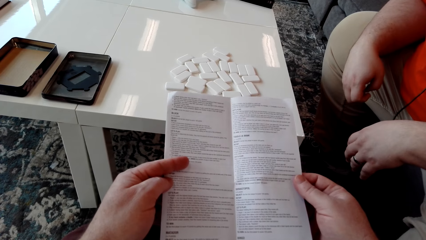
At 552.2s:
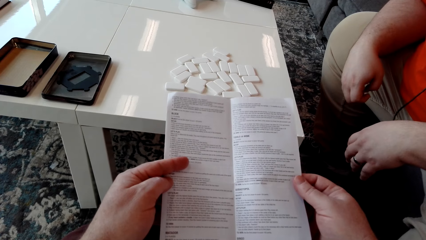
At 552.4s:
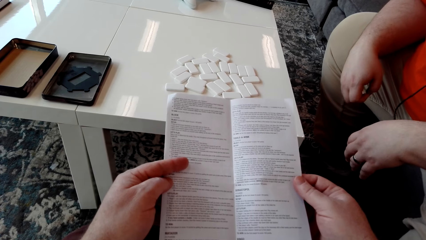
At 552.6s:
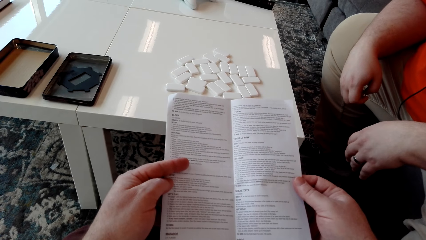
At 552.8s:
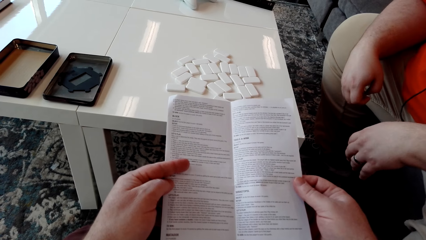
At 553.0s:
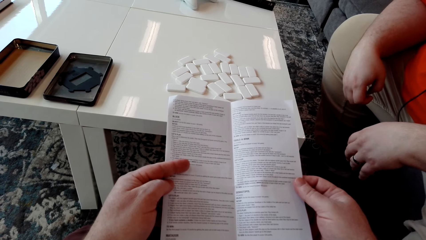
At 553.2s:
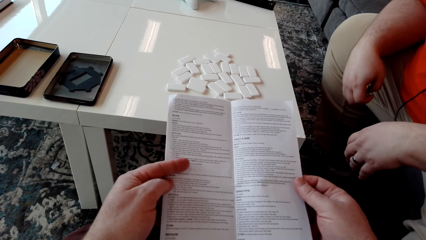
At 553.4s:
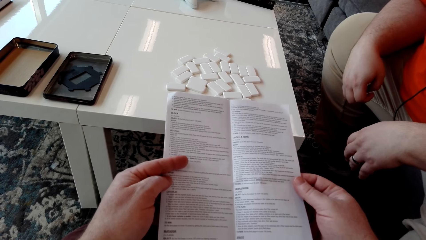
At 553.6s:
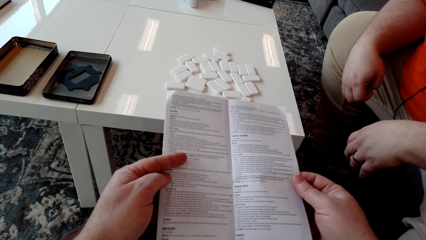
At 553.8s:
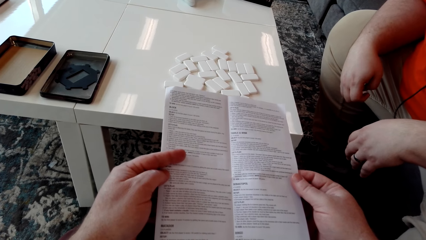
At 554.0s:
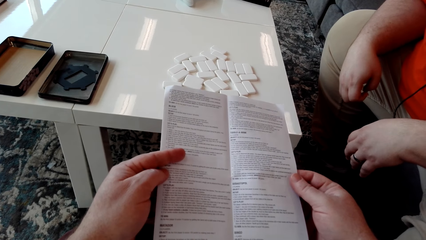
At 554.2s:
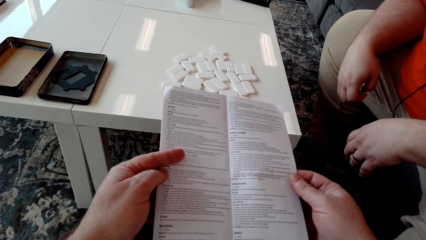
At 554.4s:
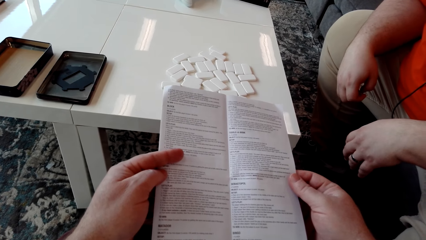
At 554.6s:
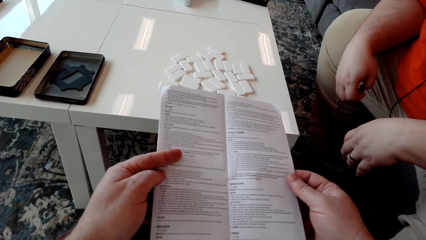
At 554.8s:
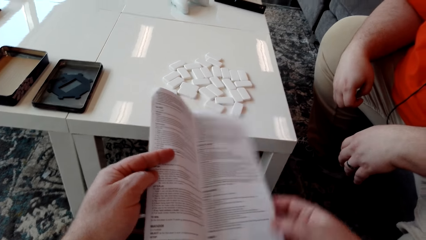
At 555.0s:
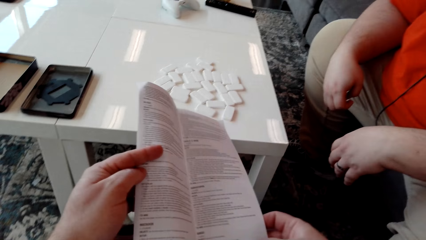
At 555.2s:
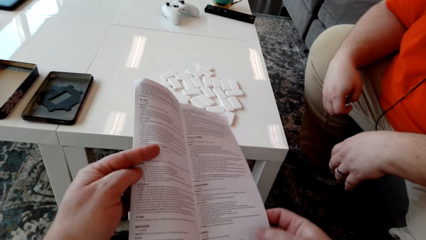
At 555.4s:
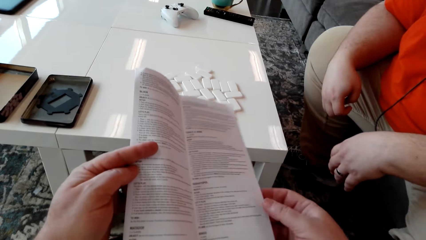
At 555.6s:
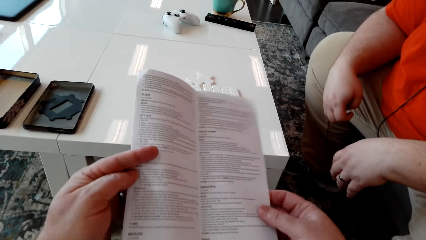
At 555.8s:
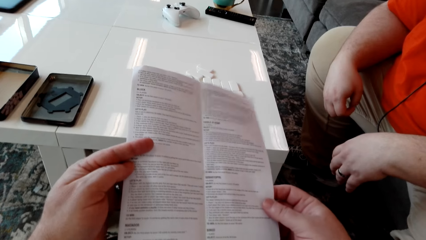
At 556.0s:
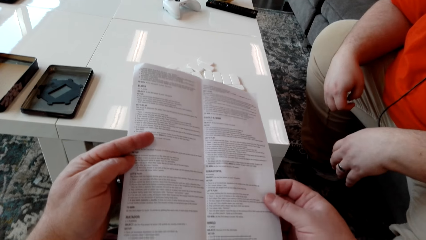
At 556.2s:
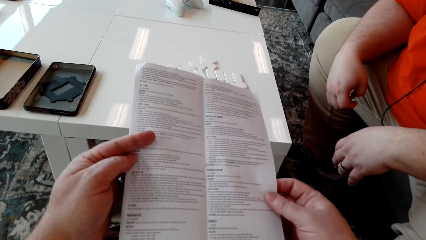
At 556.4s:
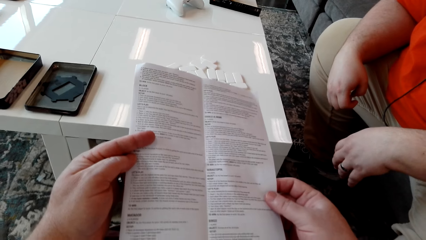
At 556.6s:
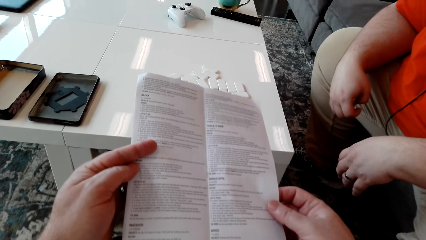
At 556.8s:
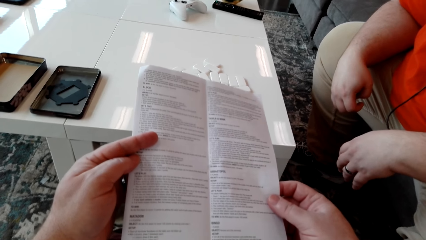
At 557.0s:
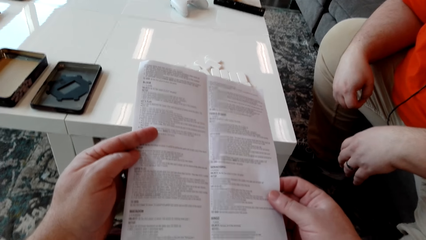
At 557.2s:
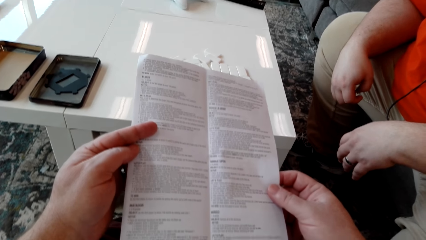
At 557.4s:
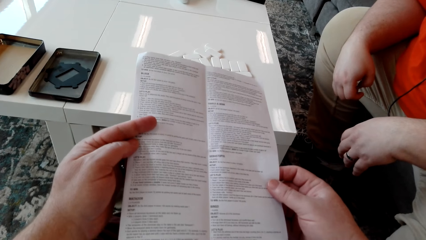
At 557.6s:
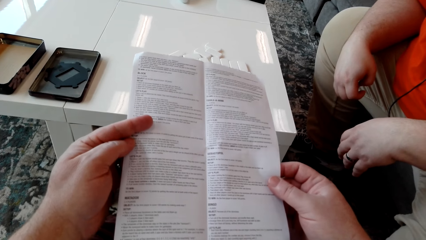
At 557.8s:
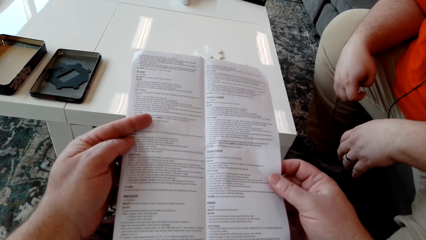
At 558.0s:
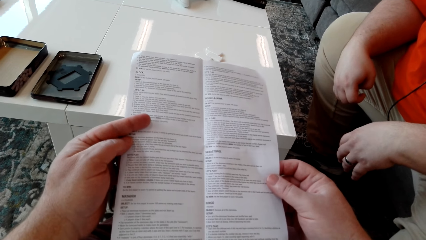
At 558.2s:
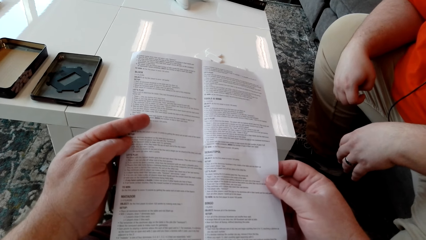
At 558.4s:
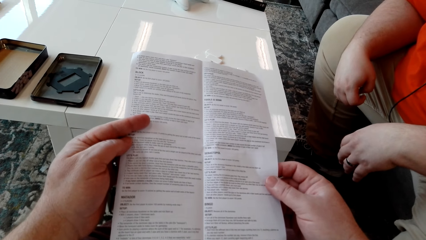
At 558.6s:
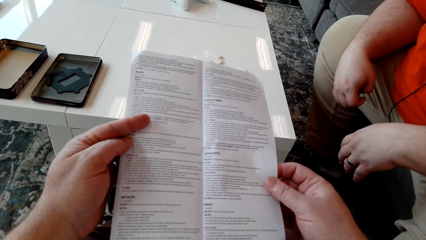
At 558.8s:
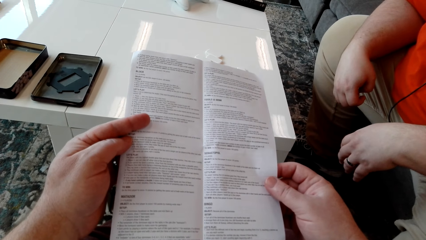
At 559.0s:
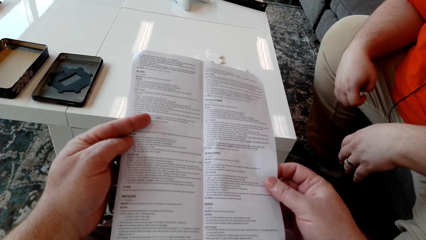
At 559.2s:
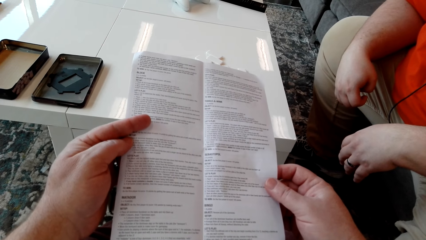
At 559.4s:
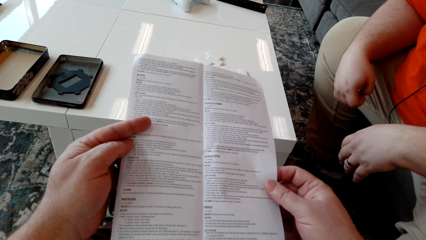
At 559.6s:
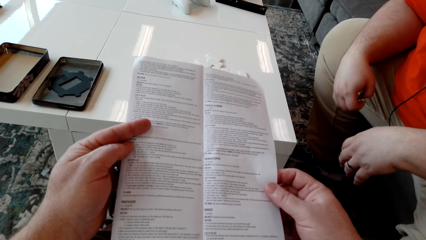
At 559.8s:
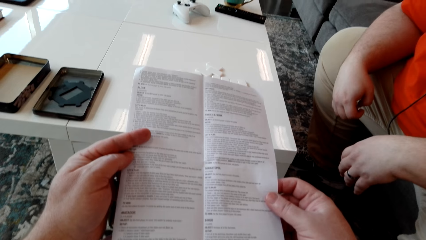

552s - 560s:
The camera wearer lifts the pamphlet.

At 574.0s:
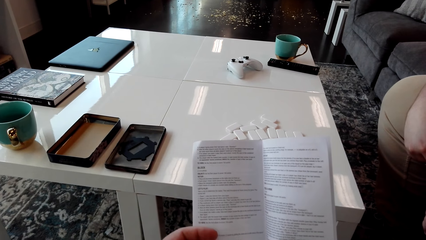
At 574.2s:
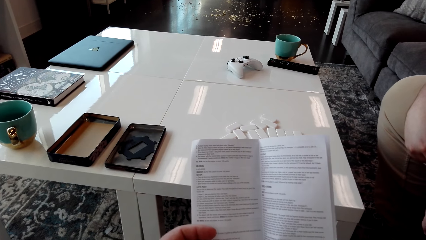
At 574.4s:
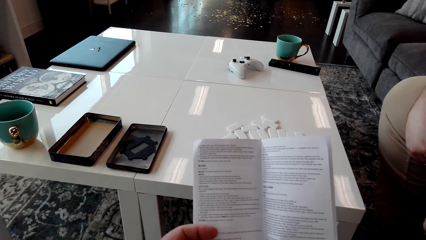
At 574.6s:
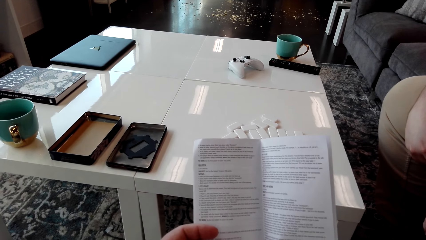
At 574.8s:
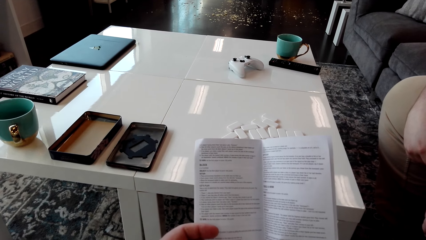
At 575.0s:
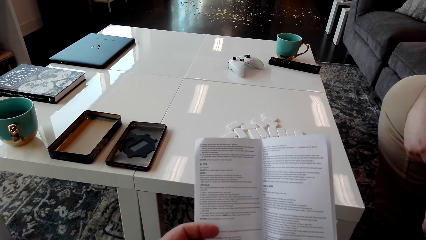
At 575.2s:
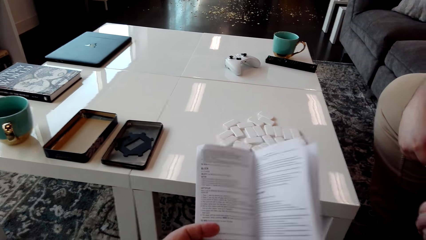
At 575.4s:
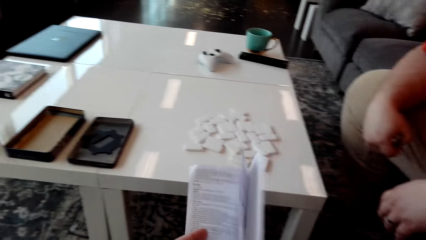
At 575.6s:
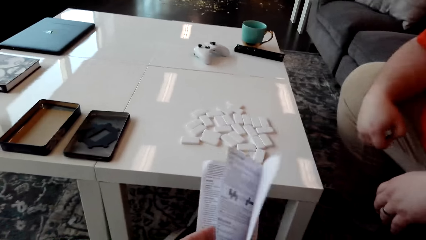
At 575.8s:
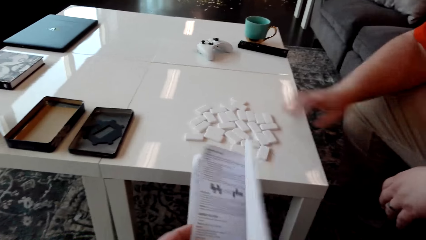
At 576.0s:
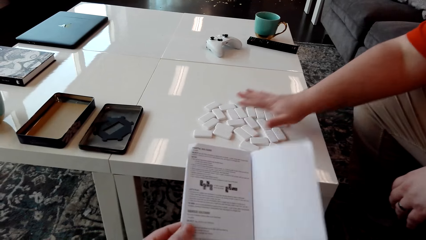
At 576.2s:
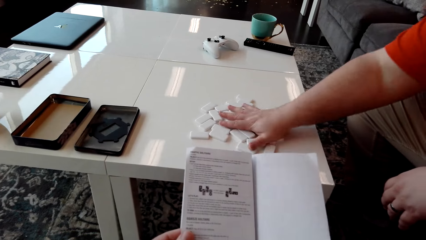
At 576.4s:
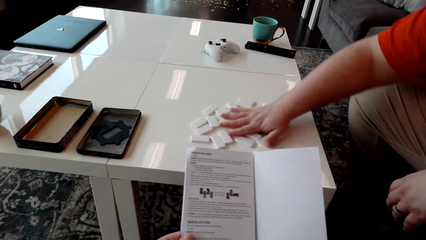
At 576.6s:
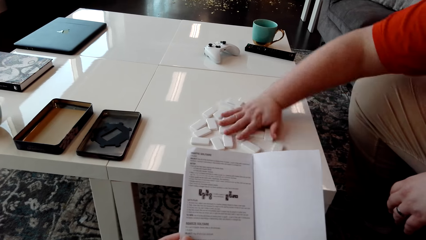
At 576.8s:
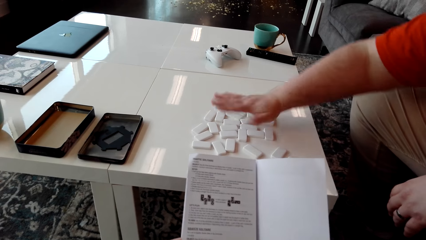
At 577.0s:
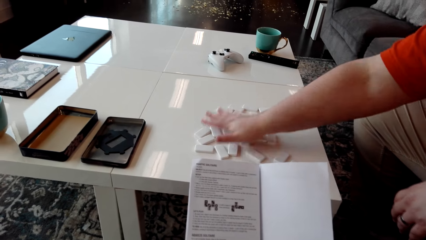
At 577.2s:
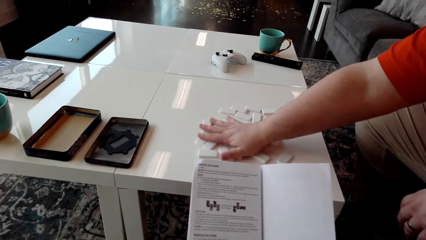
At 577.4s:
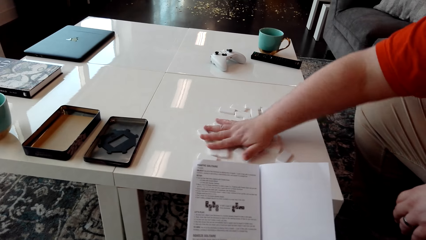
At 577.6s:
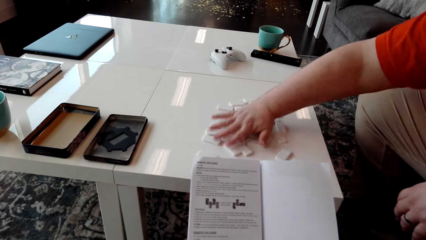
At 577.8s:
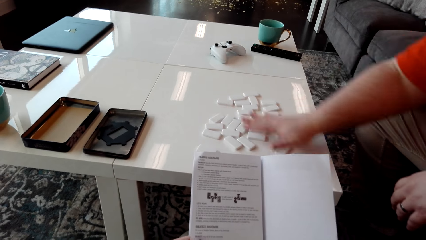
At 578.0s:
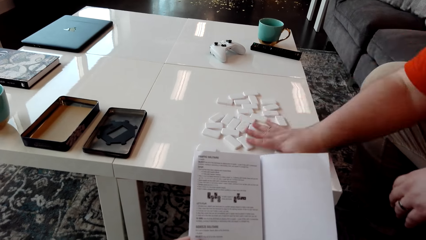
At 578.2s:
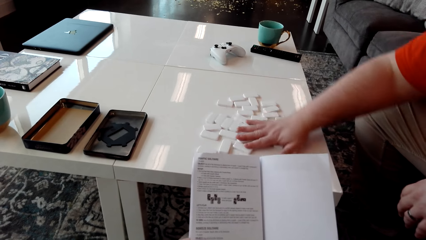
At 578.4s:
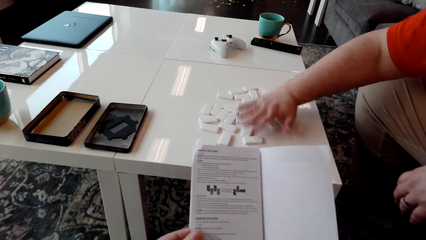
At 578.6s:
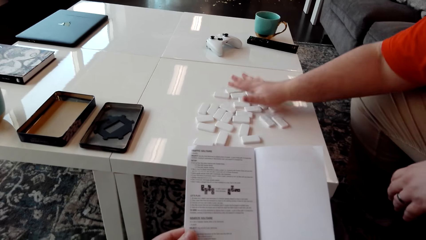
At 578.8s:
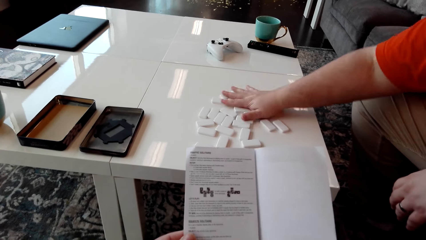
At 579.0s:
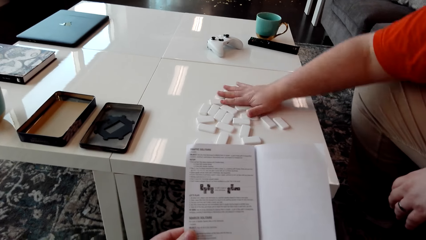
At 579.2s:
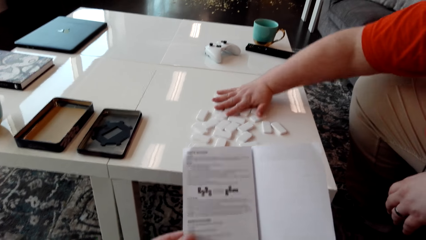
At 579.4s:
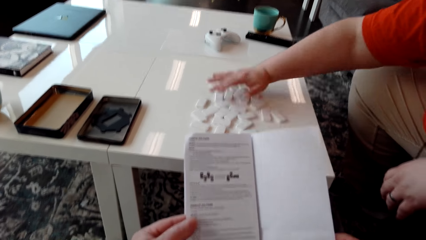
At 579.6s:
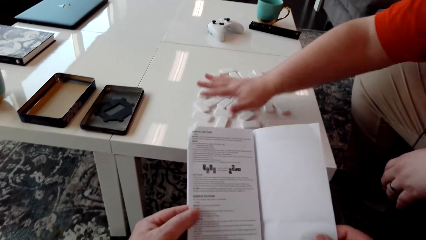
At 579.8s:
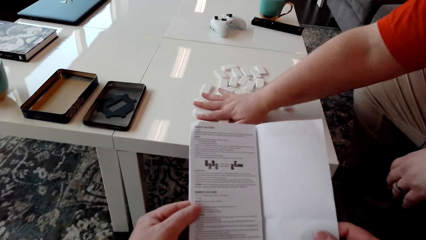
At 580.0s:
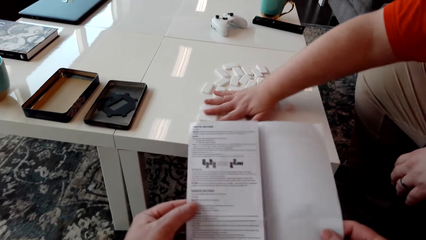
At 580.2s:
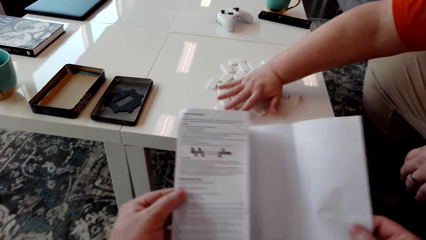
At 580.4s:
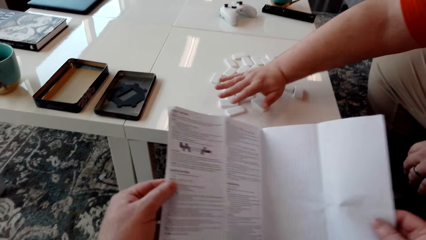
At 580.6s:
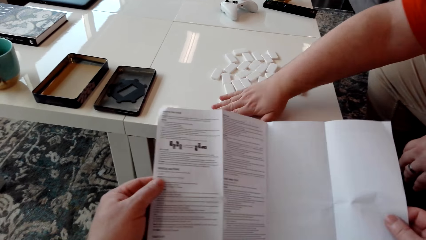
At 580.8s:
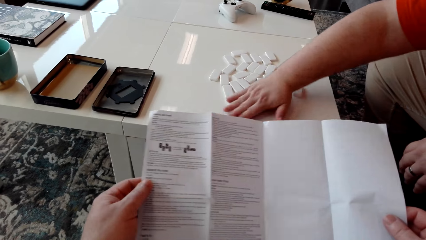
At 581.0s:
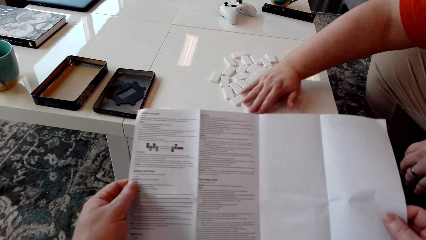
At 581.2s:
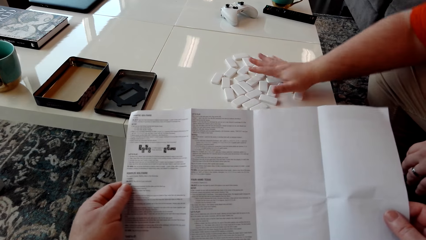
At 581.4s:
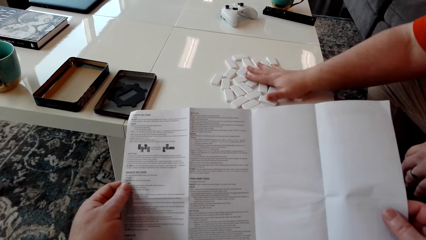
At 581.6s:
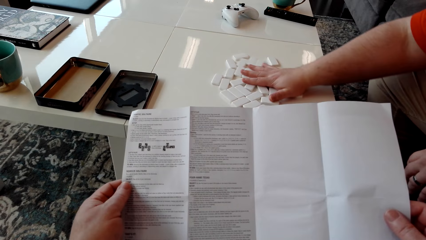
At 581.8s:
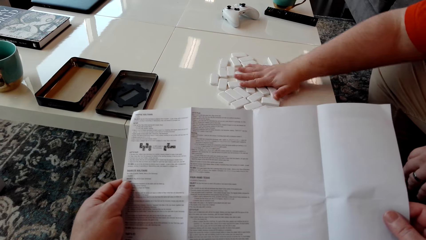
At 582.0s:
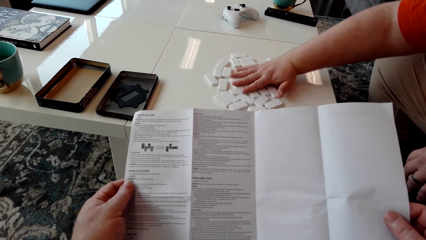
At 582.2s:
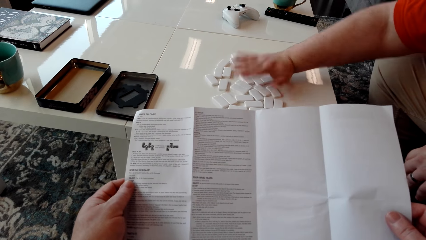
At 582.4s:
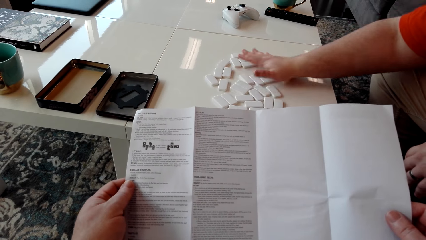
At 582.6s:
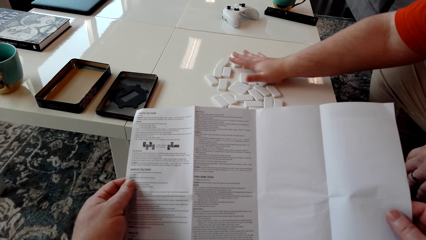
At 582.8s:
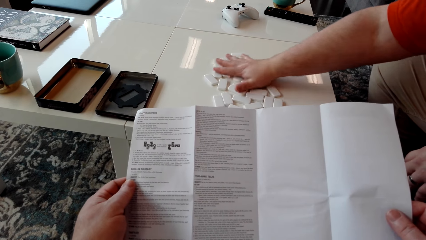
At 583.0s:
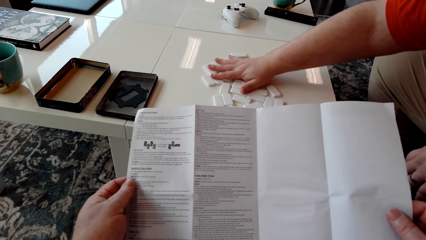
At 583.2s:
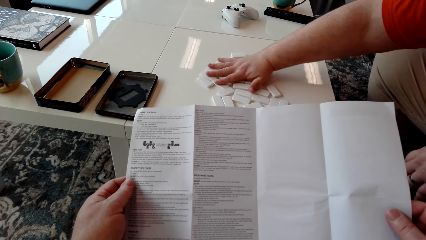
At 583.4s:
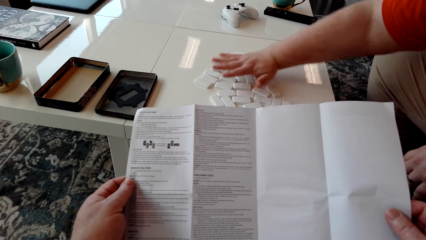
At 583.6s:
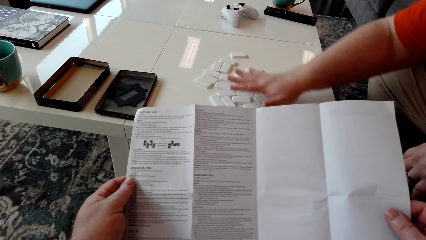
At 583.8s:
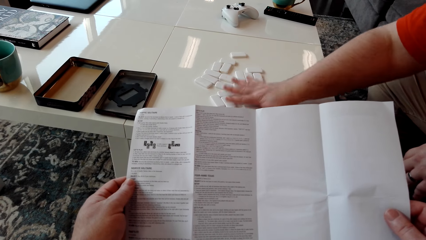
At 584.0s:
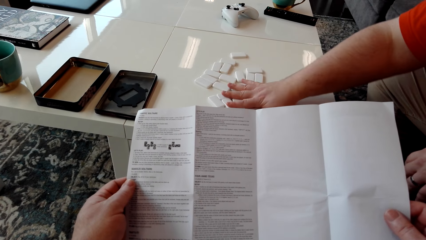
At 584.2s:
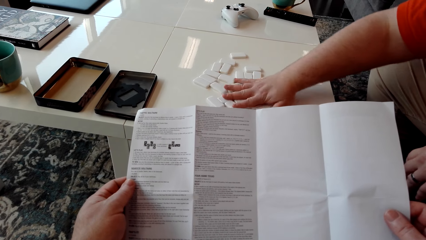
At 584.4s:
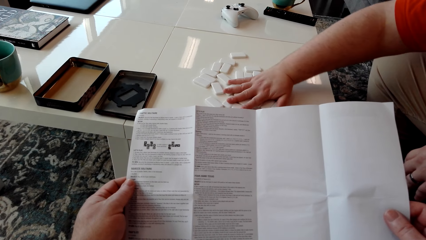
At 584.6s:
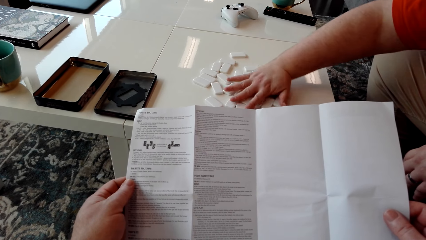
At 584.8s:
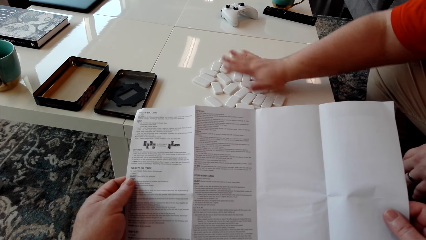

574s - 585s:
The camera wearer flips the booklet manual. They open the pamphlet. A man moves domino pieces on the table and mixes the domino tiles. The camera wearer unfolds the booklet manual. They read the booklet manual.
